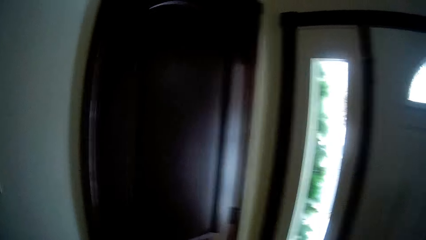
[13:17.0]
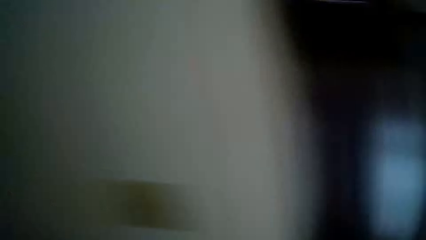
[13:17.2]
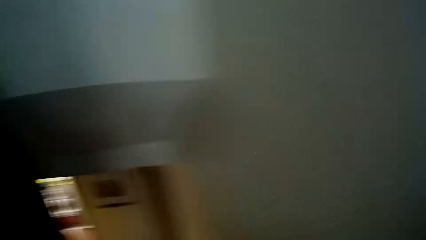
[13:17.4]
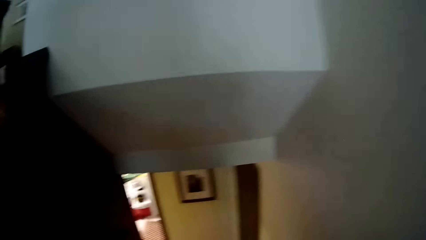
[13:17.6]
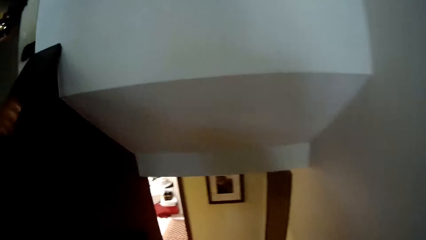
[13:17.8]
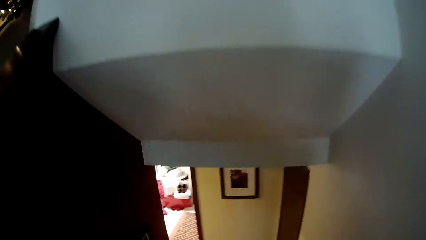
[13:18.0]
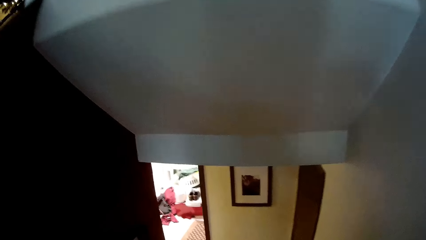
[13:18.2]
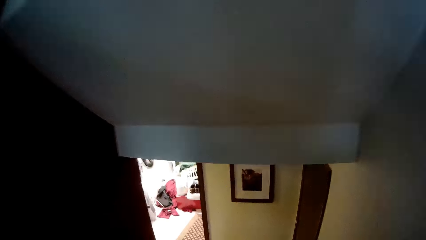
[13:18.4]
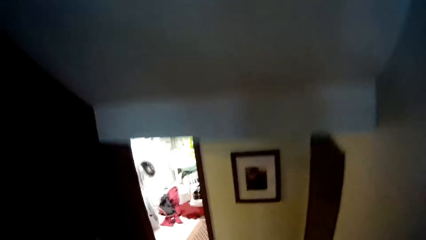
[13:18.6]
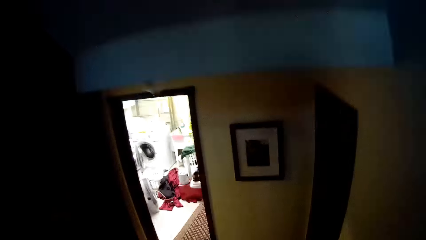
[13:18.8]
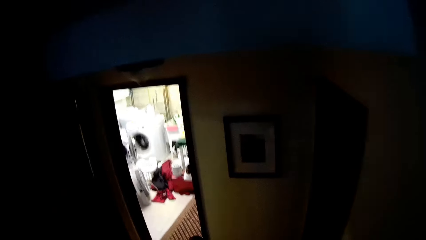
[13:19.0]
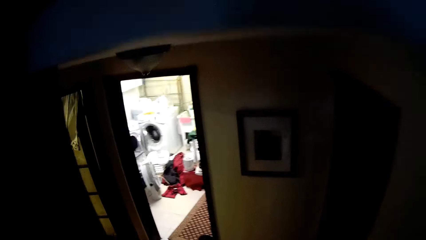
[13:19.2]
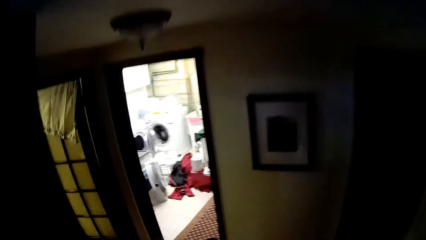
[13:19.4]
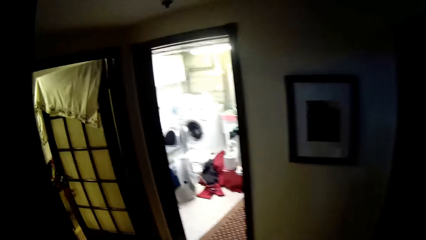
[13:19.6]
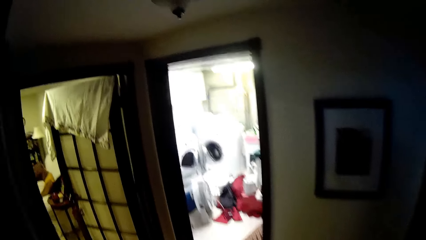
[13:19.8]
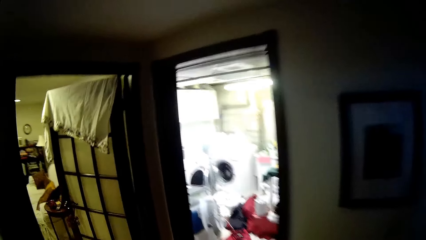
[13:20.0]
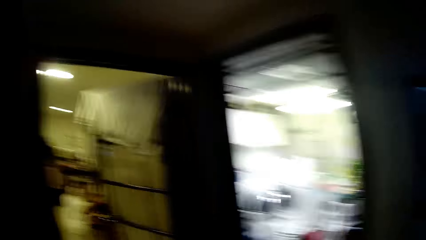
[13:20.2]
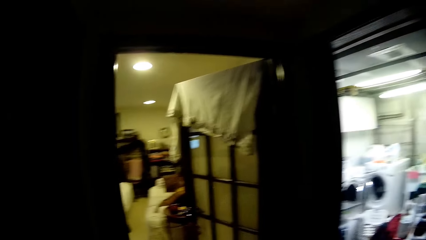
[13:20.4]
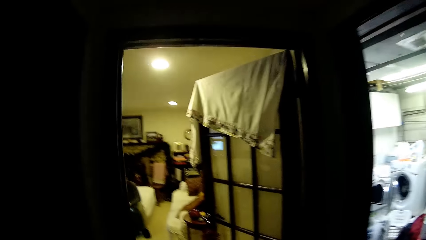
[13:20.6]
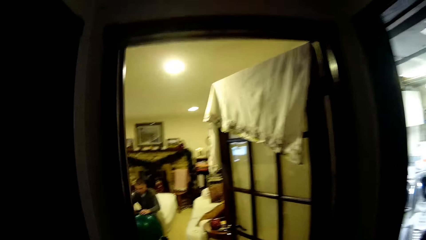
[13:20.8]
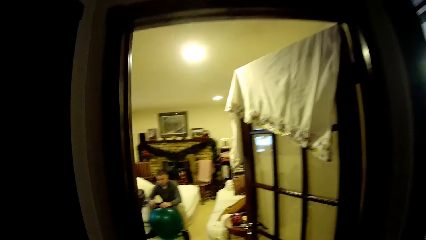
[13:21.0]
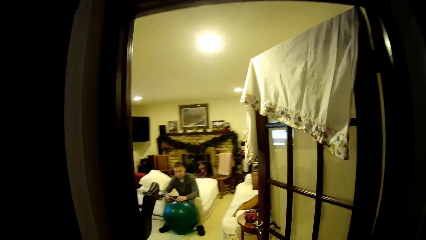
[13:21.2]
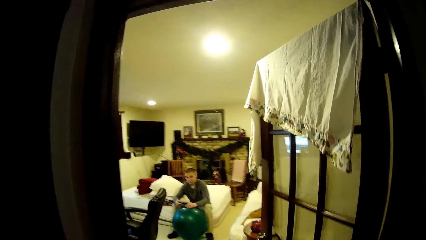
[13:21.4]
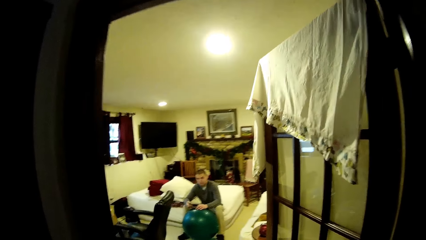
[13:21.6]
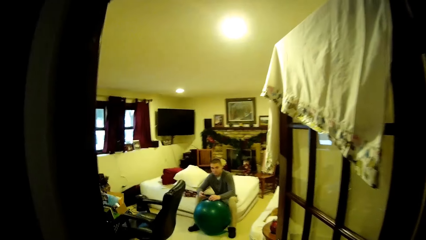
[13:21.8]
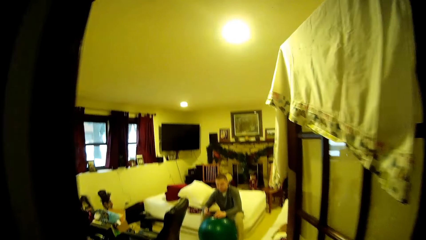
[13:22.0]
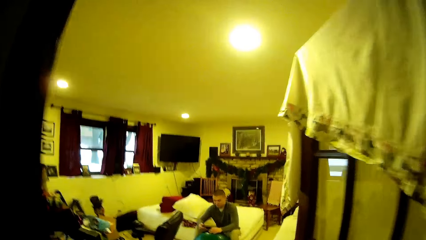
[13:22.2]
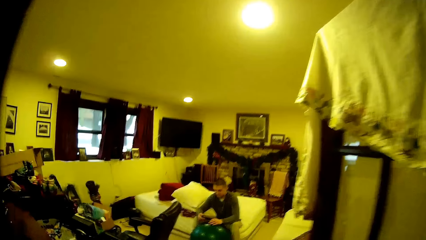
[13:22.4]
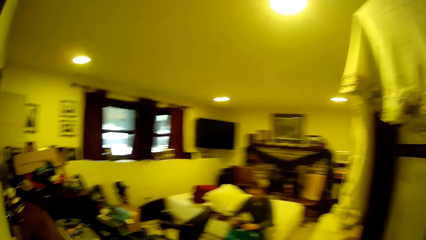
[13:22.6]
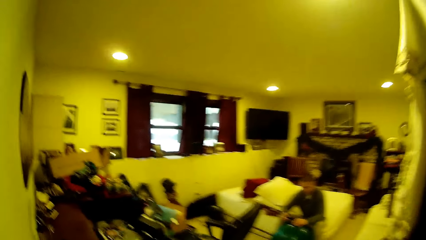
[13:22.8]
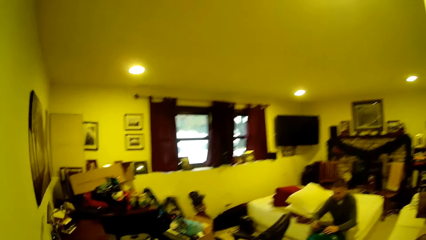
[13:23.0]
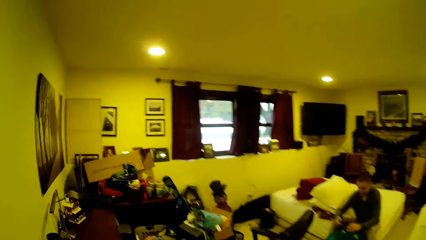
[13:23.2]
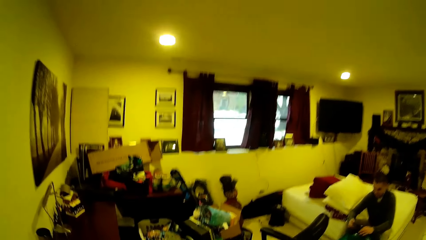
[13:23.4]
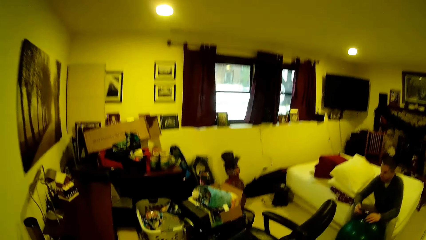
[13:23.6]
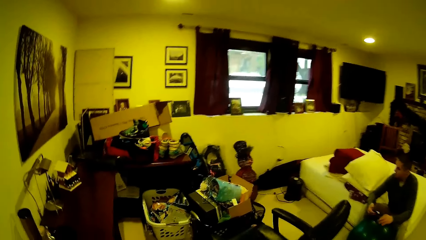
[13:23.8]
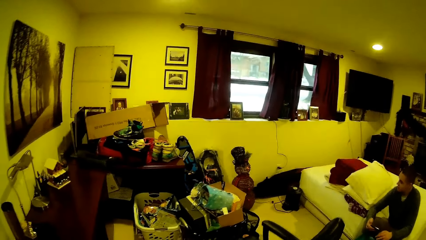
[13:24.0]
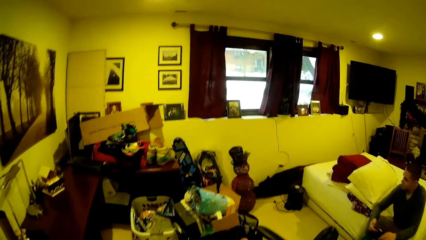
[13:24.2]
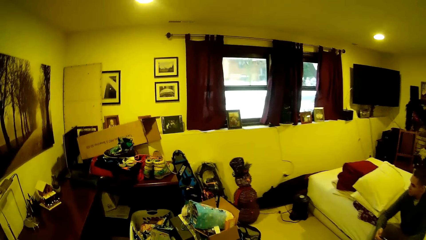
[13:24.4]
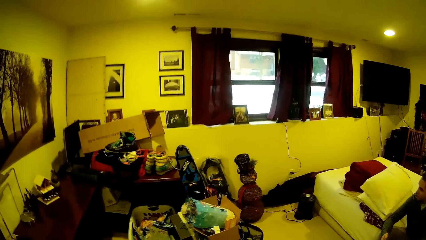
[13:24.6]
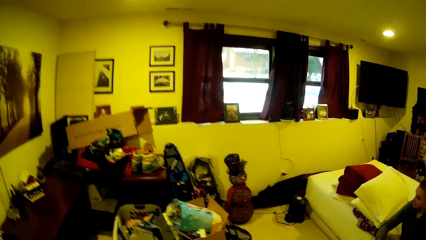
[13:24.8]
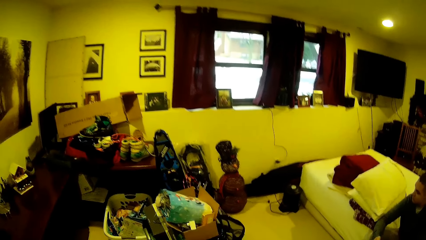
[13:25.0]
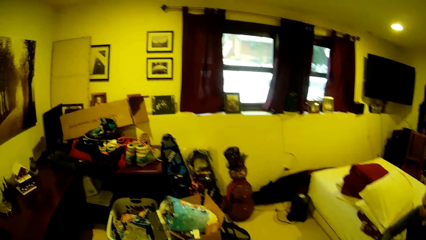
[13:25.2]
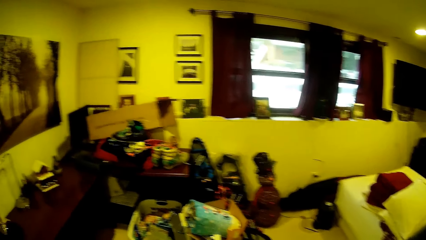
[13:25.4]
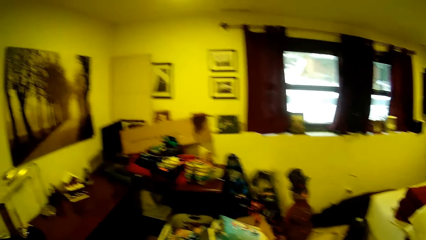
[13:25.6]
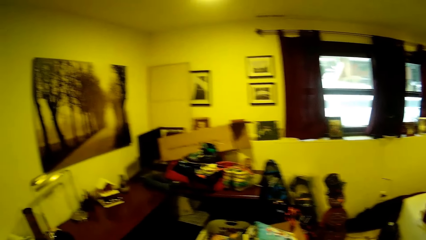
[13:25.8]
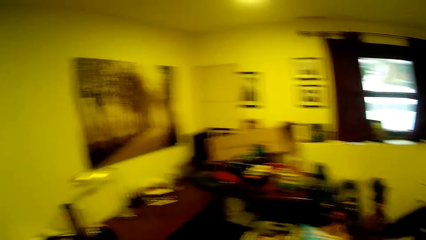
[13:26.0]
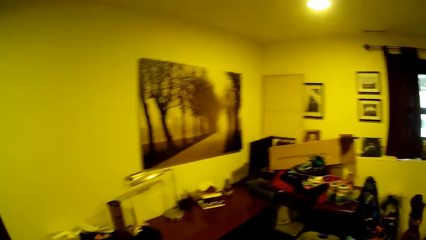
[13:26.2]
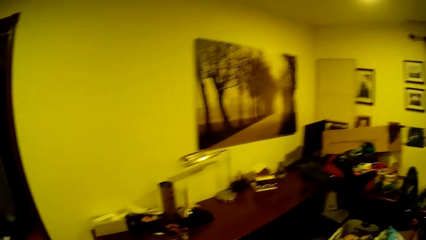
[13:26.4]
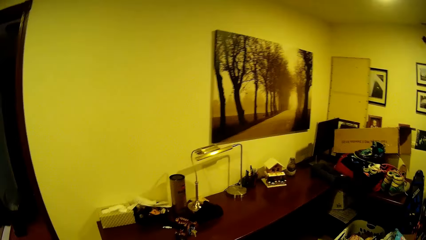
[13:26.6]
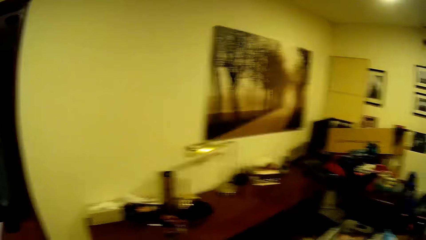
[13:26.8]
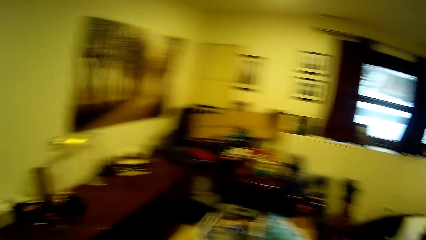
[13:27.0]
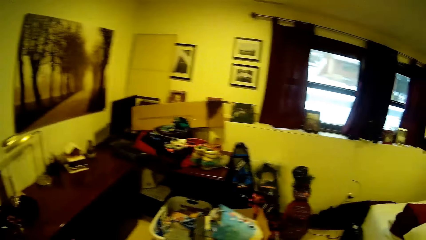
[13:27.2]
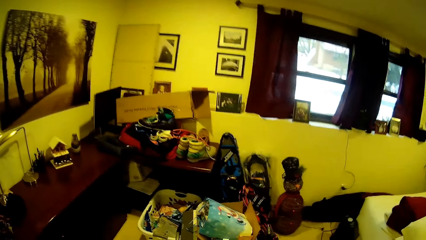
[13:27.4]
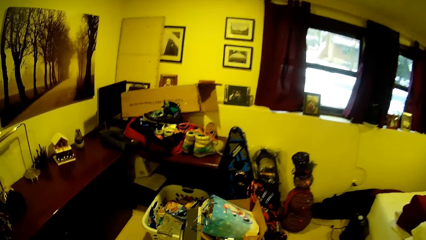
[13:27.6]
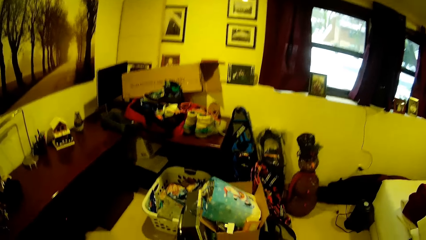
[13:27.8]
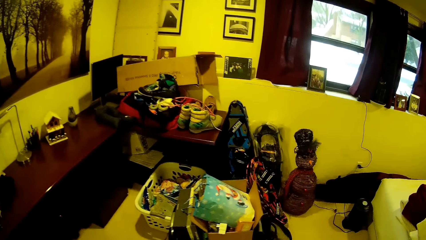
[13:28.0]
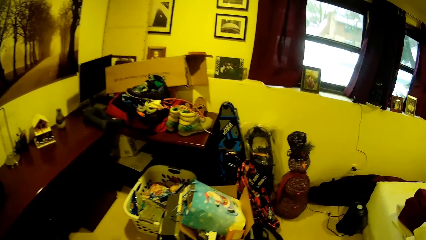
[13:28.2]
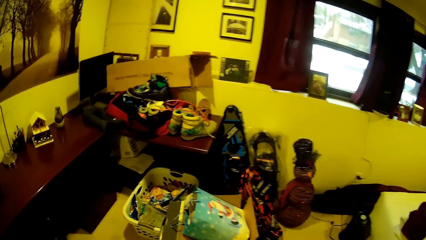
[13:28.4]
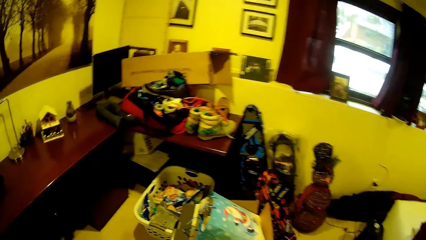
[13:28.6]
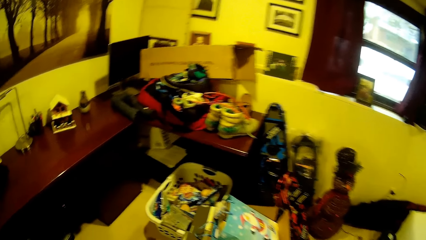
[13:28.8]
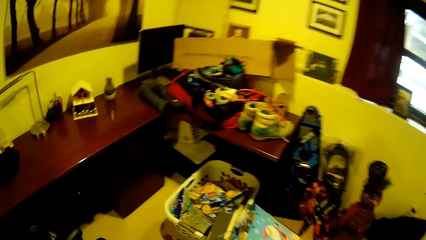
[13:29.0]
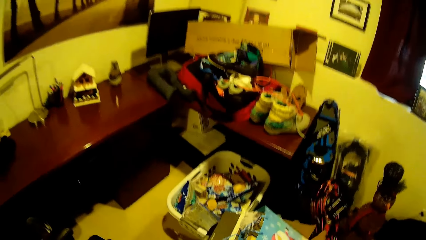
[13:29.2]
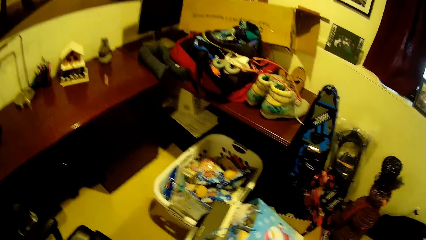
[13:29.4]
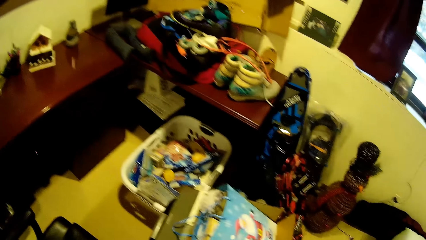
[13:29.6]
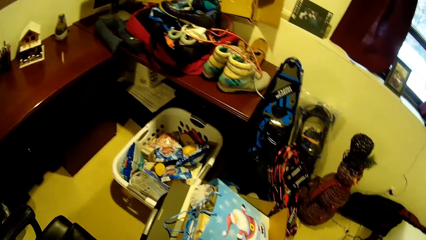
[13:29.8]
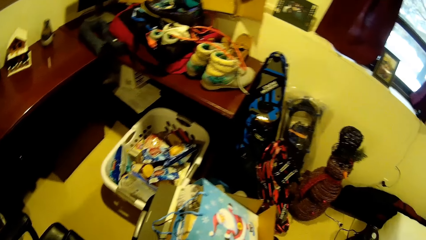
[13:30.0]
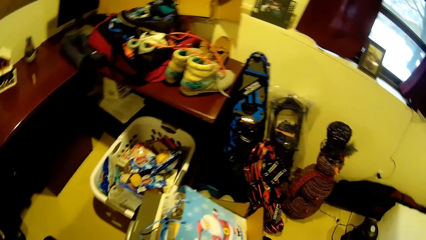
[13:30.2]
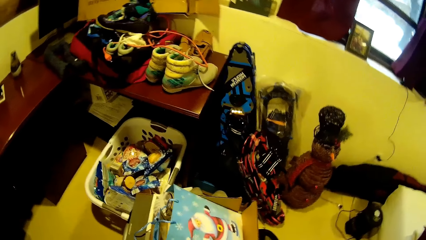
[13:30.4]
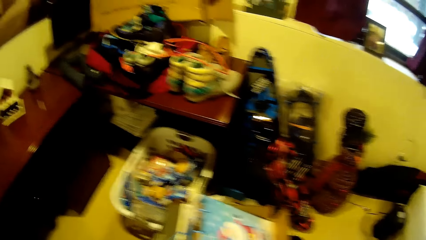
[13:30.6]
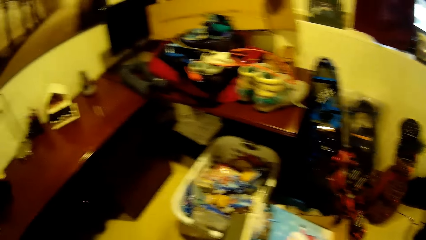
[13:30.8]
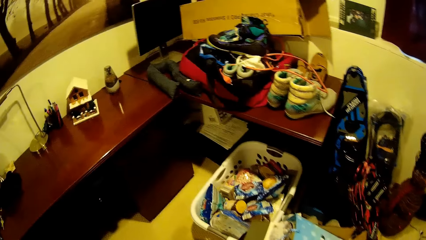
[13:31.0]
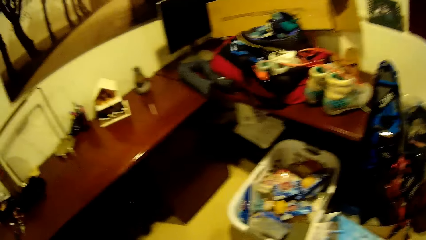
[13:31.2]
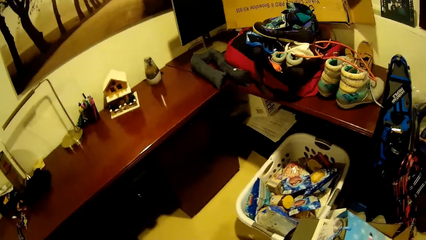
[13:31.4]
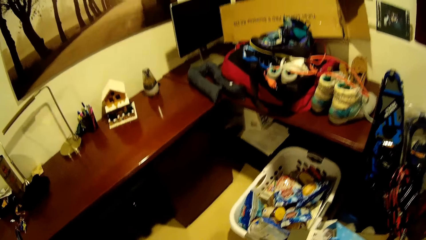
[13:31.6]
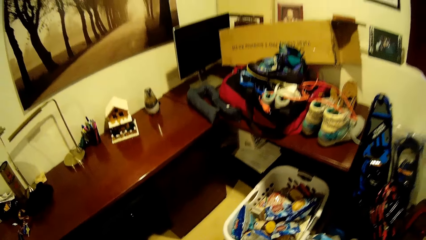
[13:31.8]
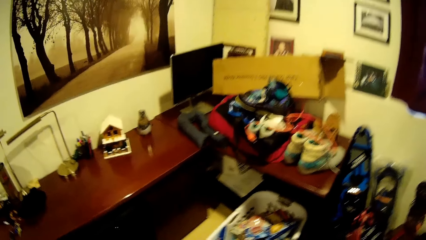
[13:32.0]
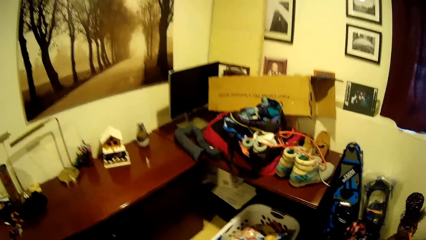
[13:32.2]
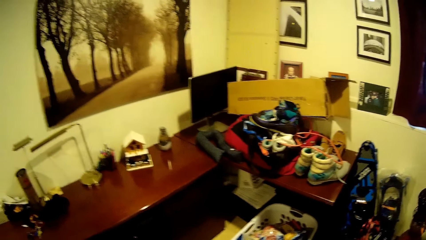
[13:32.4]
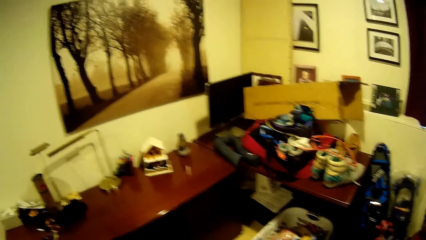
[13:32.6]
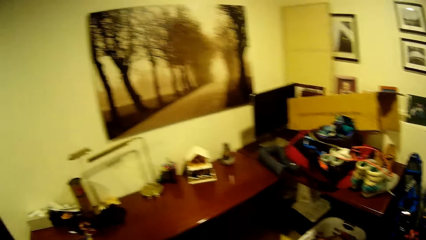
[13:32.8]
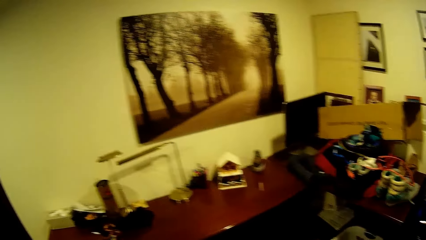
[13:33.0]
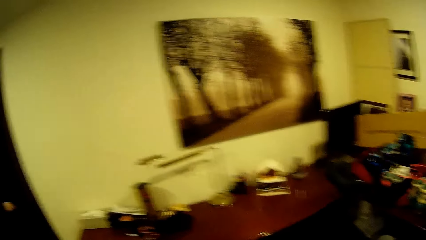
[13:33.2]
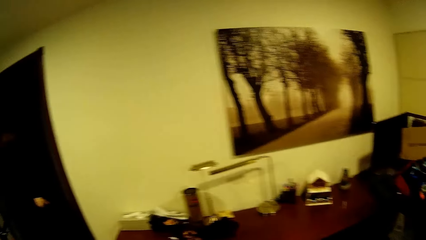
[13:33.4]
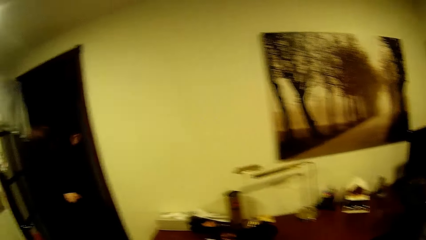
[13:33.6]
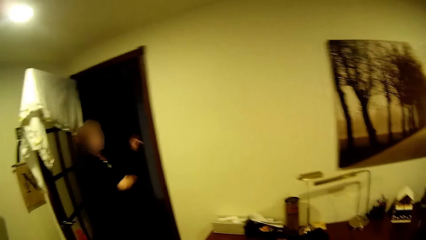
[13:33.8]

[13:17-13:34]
A man touches the ball. The camera wearer walks around.
